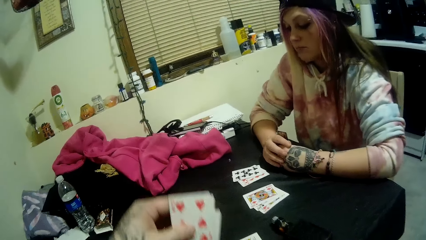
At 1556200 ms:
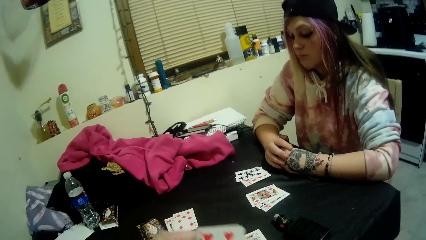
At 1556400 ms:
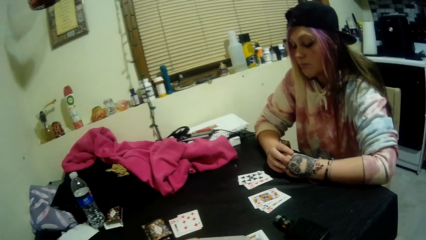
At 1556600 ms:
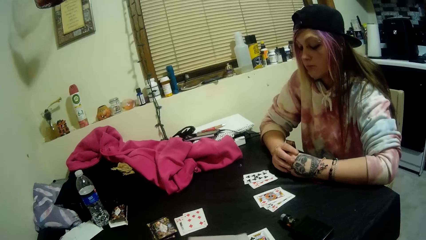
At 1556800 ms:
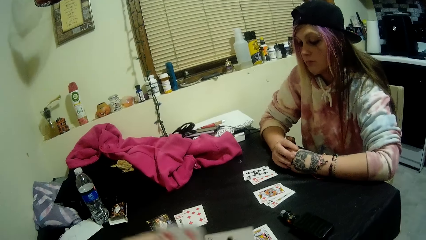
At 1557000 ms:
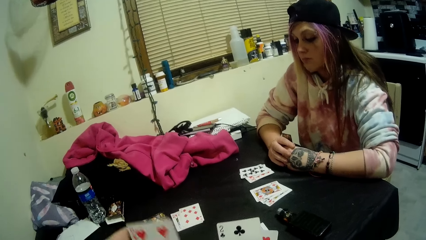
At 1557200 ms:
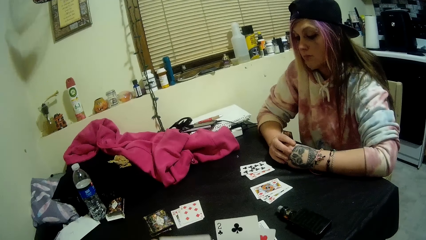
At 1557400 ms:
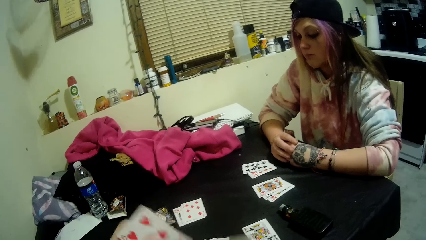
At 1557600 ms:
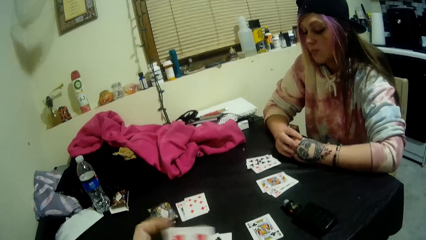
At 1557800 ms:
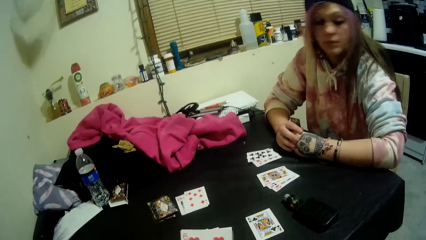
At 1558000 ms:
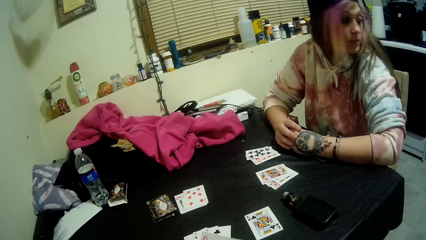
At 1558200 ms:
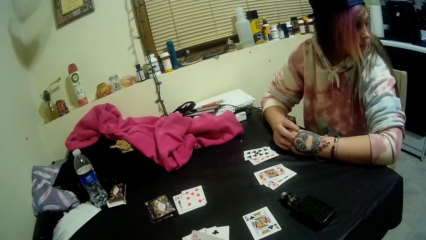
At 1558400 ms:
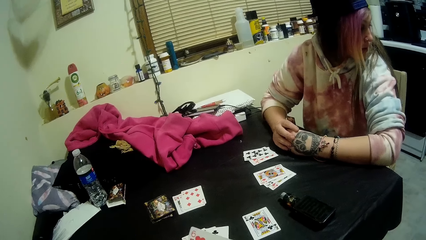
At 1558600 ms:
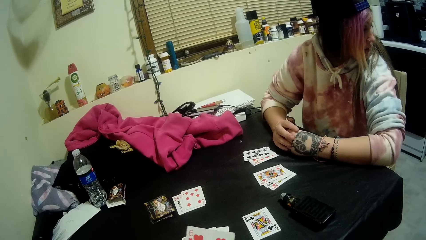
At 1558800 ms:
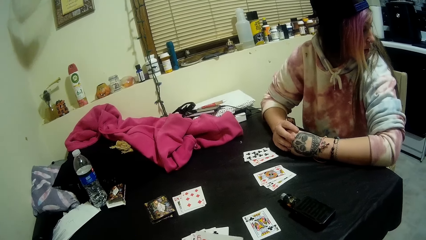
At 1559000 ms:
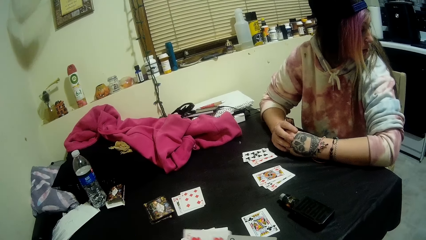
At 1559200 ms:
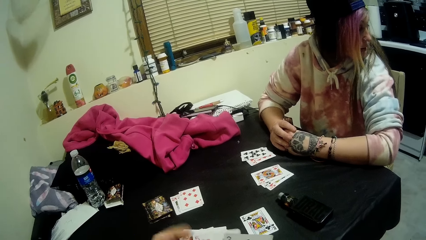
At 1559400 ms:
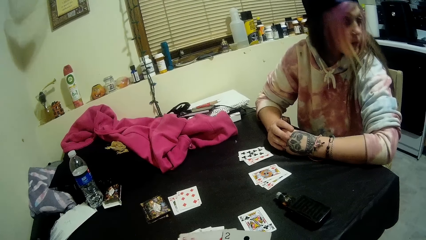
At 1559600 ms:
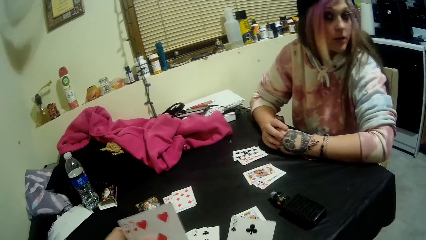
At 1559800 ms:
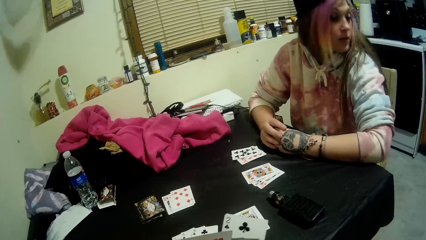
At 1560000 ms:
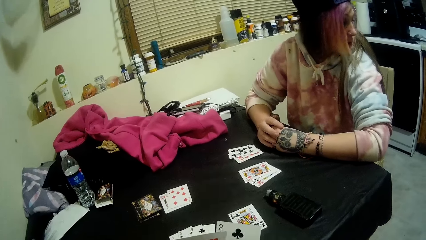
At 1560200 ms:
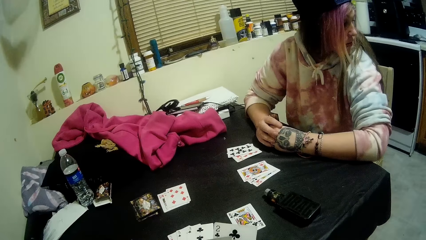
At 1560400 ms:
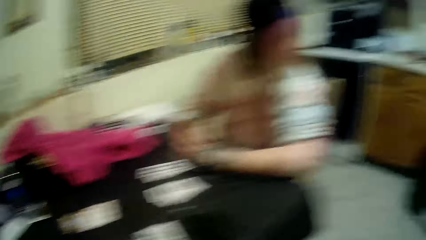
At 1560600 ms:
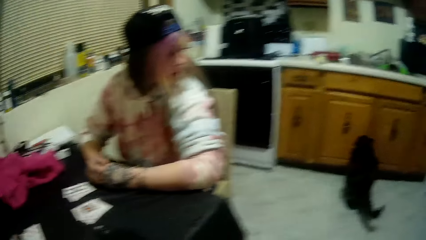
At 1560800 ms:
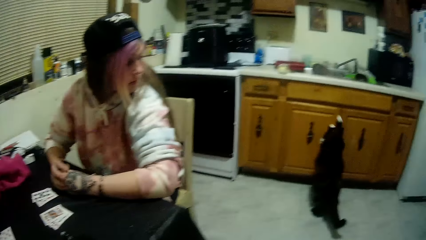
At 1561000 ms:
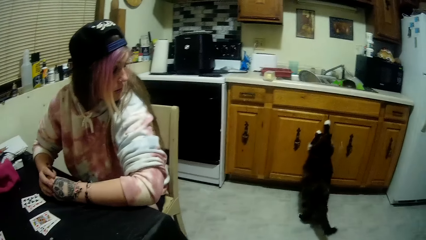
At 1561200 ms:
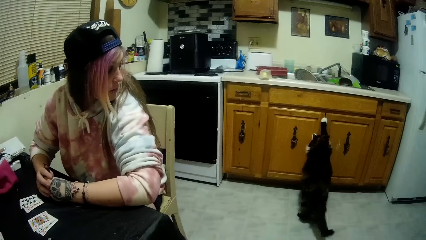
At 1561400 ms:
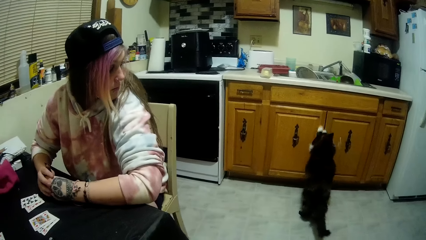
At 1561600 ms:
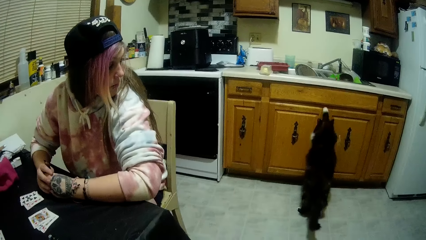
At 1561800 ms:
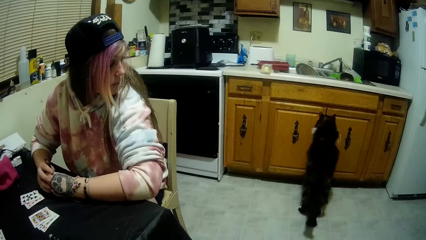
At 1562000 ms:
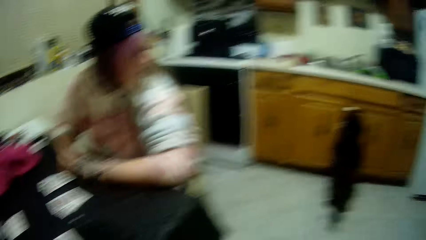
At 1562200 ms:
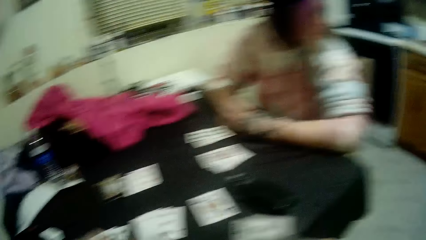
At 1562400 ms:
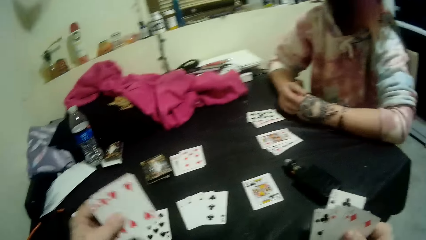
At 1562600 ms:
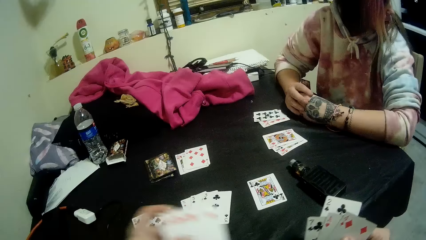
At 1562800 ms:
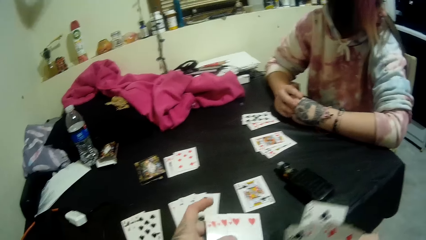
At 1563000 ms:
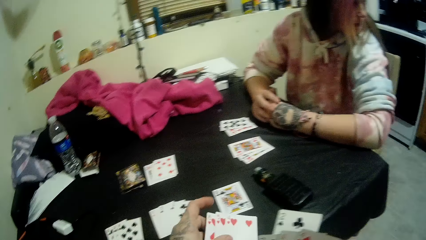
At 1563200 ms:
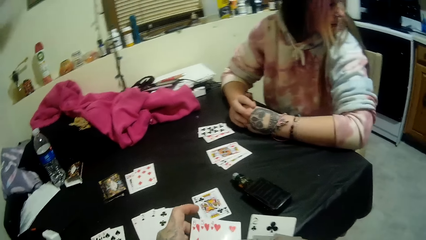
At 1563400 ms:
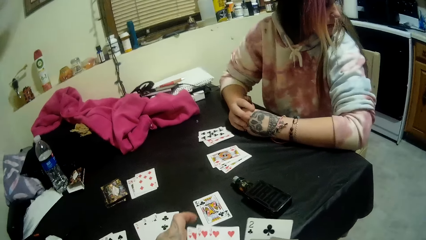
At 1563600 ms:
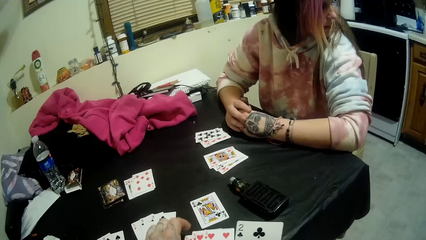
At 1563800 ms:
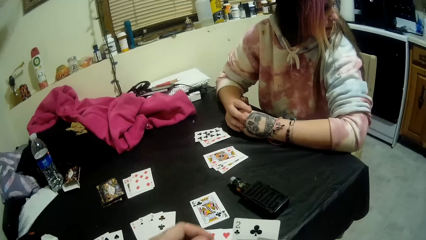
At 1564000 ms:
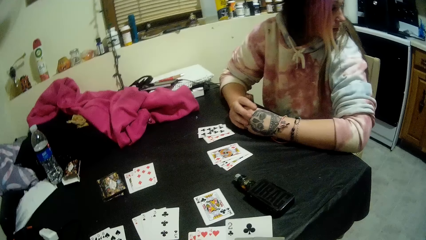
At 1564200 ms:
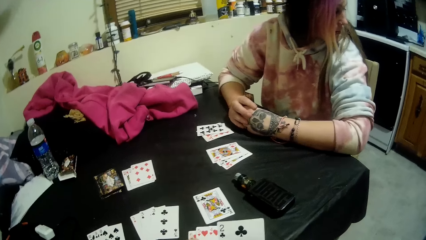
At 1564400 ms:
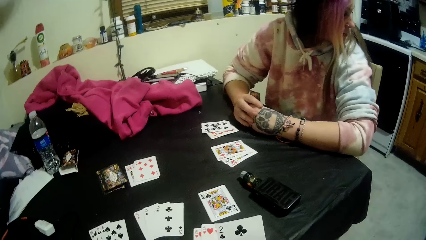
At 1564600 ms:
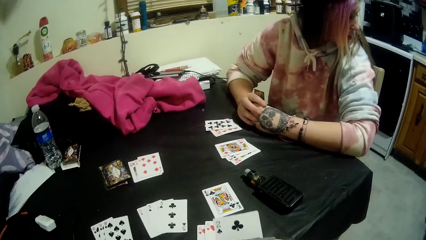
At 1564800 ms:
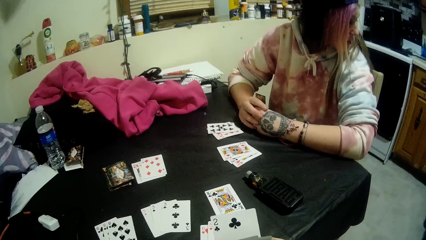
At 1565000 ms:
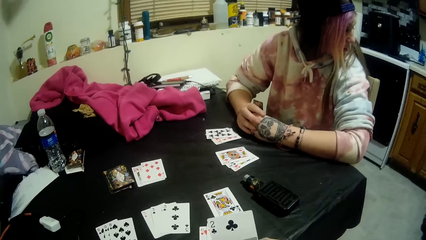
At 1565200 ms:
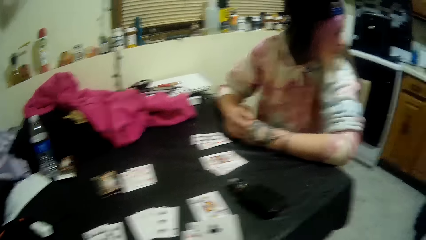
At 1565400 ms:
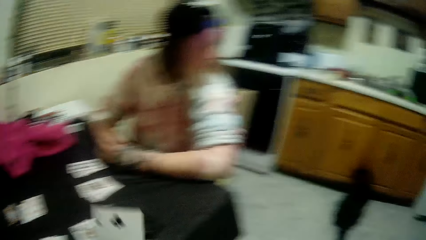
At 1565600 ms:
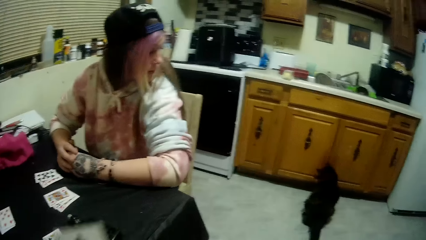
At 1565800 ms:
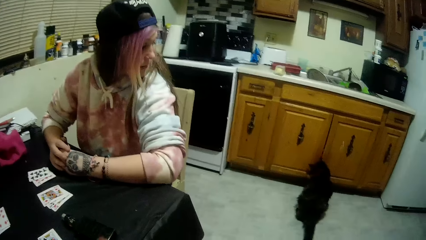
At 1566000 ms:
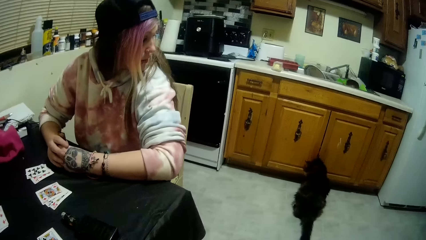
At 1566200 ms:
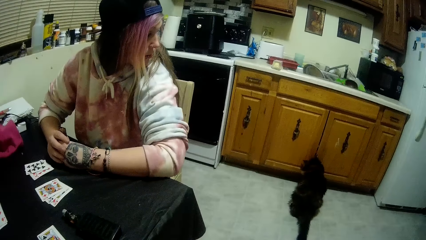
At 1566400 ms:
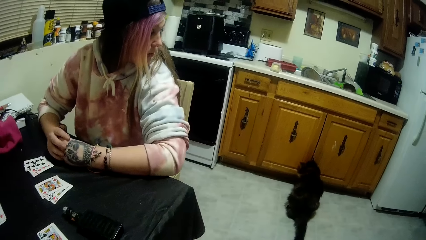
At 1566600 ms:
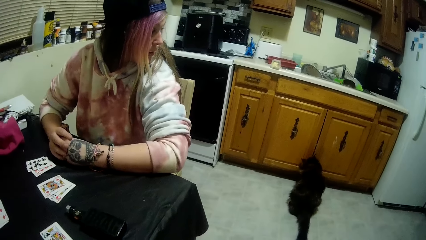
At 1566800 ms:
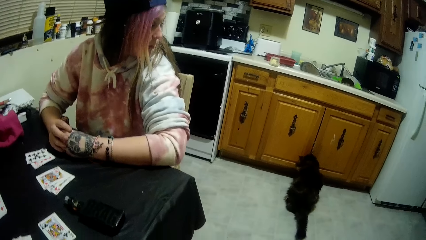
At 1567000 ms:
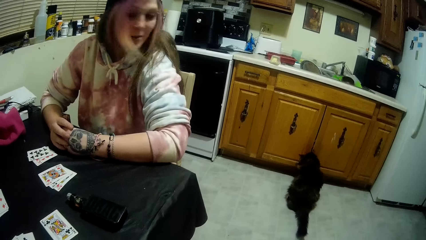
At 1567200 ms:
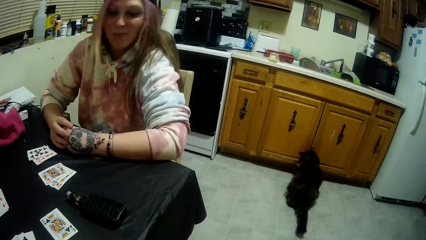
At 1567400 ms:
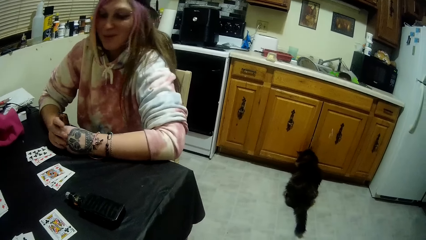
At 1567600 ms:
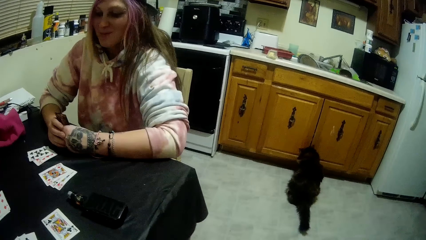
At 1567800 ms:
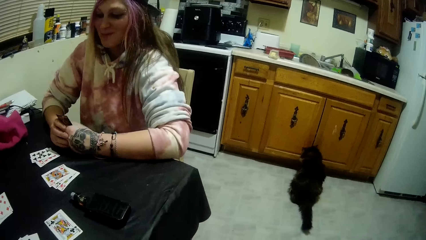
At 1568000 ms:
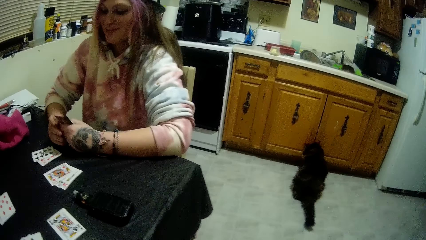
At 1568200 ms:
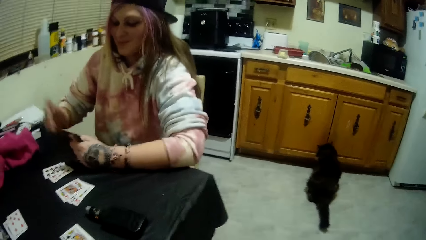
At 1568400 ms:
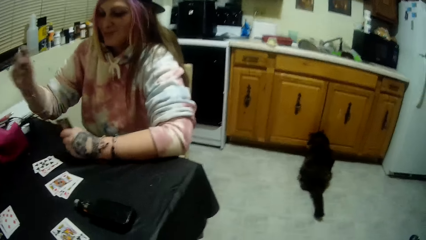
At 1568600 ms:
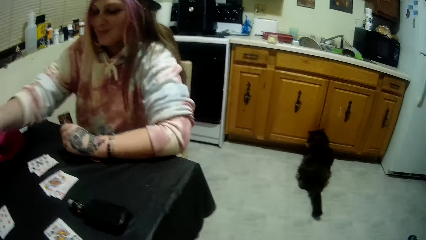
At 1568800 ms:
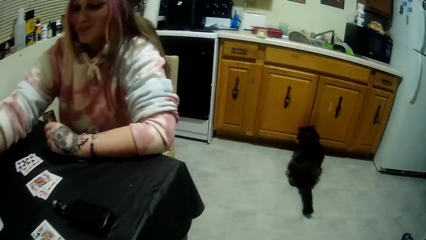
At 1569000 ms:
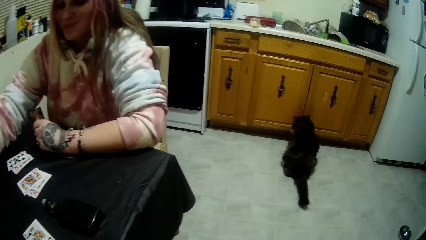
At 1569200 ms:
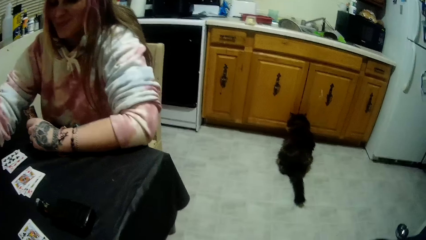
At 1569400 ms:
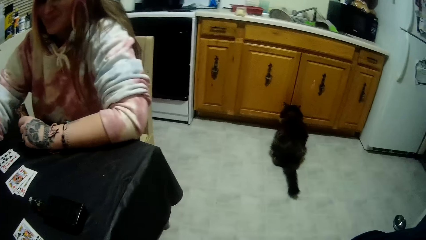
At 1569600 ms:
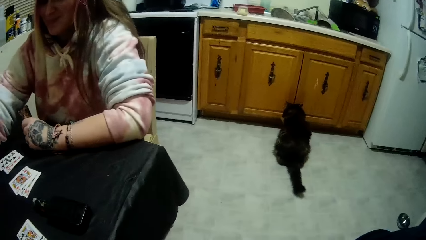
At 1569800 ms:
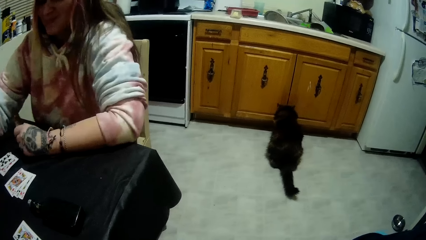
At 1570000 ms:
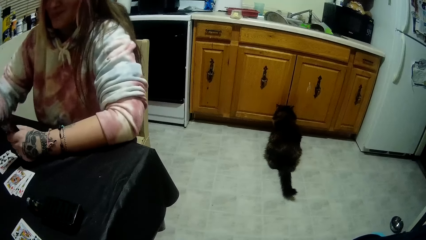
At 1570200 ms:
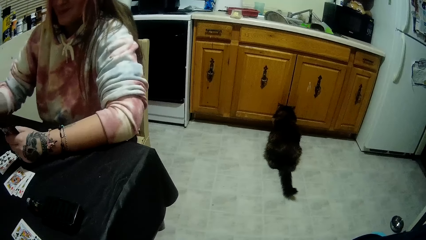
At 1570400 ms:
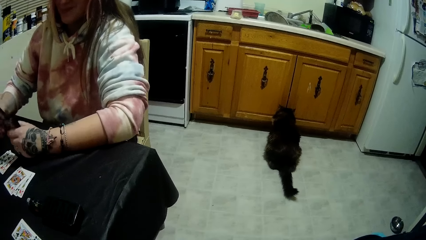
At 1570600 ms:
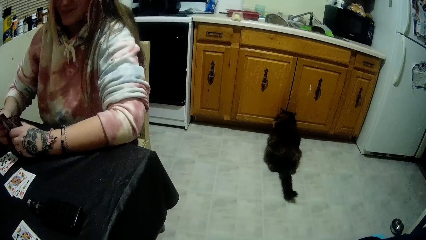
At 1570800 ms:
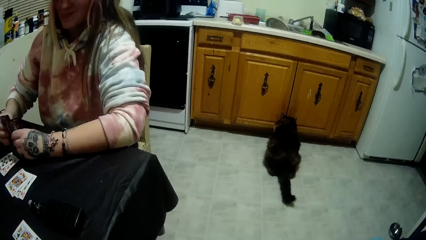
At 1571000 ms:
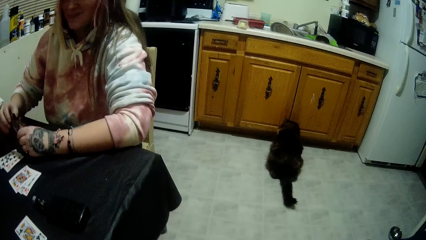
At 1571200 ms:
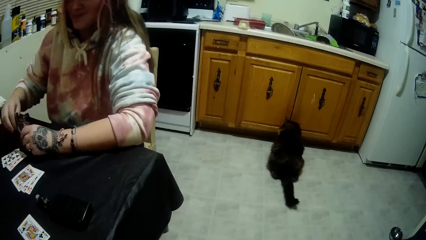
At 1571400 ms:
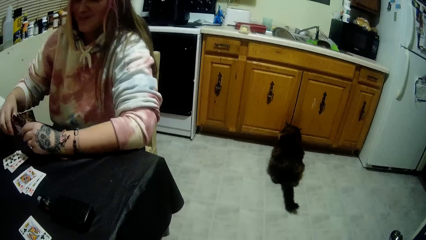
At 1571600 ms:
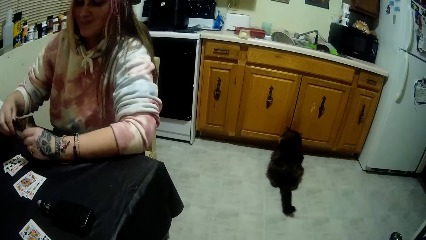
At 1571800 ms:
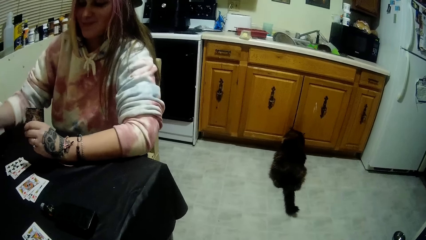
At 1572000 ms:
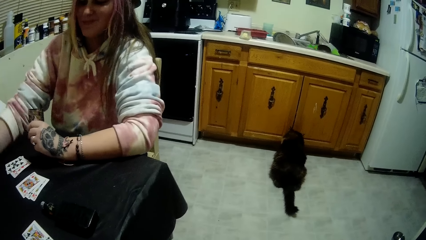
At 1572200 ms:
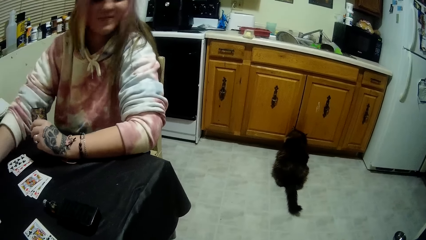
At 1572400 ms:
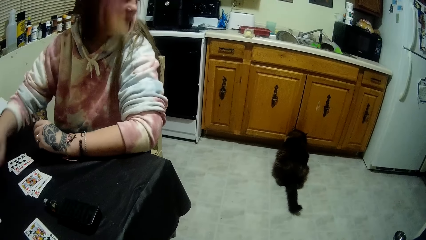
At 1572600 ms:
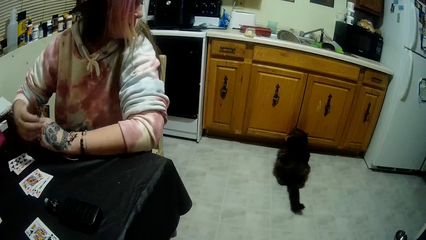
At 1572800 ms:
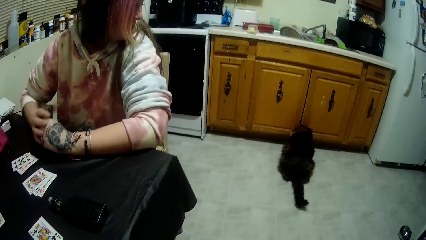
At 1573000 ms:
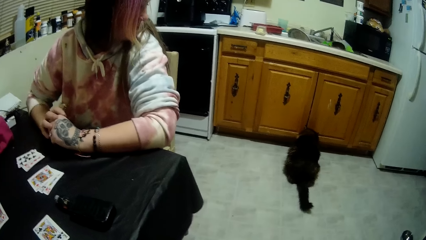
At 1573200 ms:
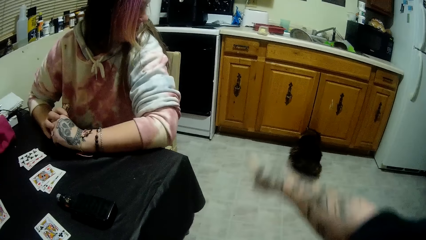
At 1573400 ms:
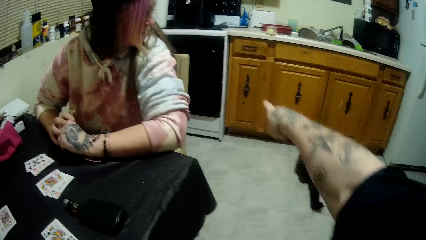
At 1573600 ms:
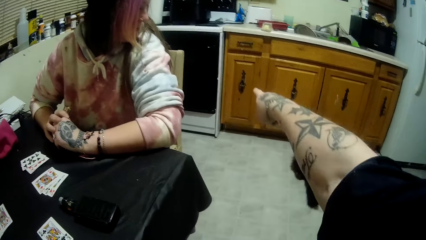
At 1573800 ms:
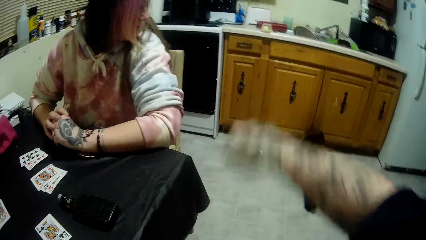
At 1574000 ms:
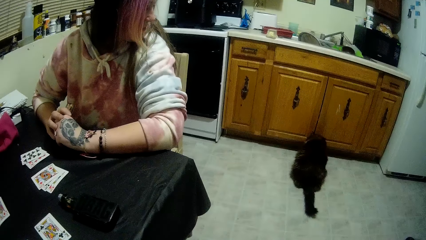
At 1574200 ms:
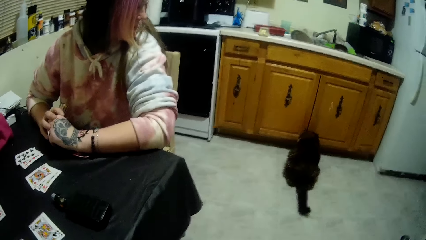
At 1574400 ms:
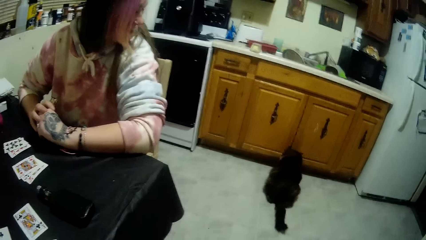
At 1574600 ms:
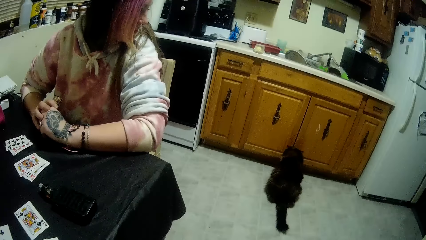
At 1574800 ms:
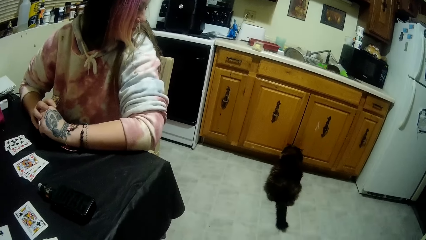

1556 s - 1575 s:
The camera wearer holds the cards in both hands. He shuffles the cards in his hands. He aligns the cards. A cat scratches on the kitchen cabinet. The lady picks another card from the table with her right hand. She drops another card onto the table. She holds the cards in her left hand with both hands. The camera wearer points his right index finger.
